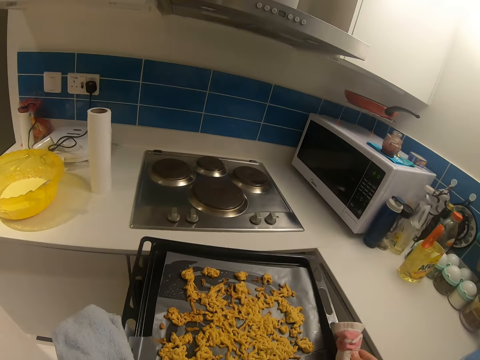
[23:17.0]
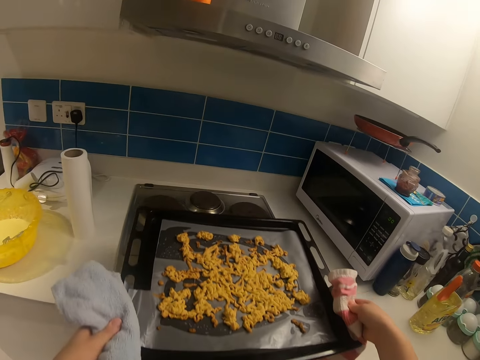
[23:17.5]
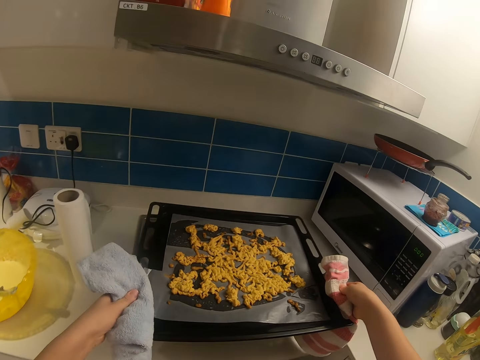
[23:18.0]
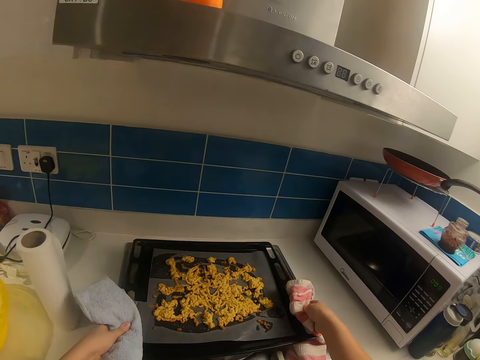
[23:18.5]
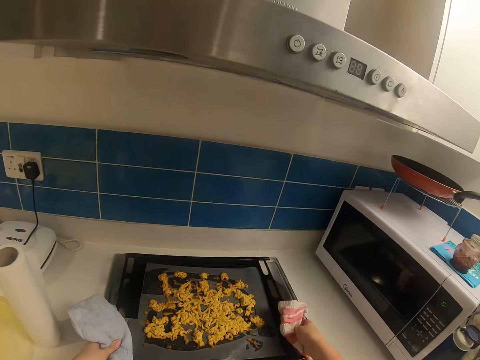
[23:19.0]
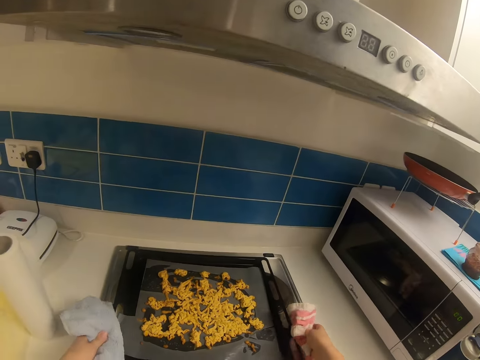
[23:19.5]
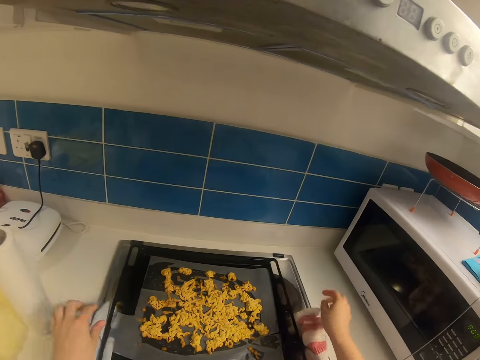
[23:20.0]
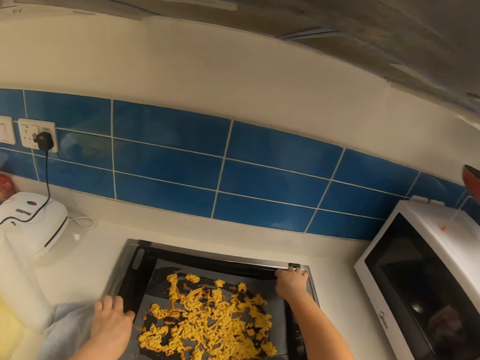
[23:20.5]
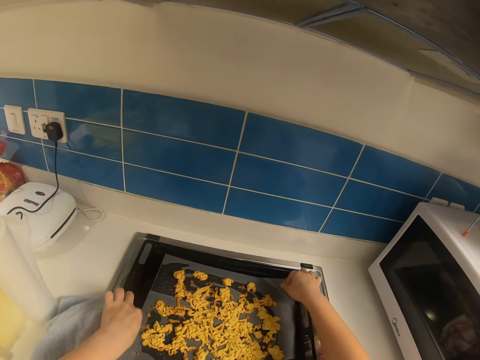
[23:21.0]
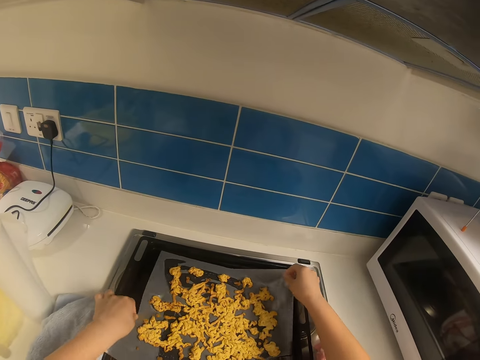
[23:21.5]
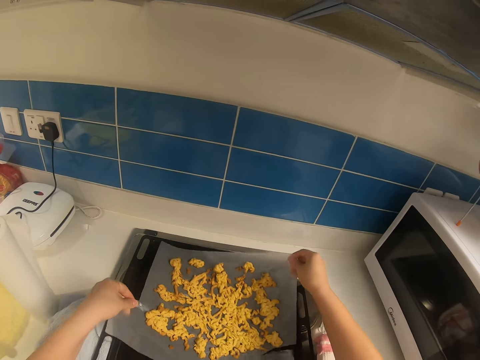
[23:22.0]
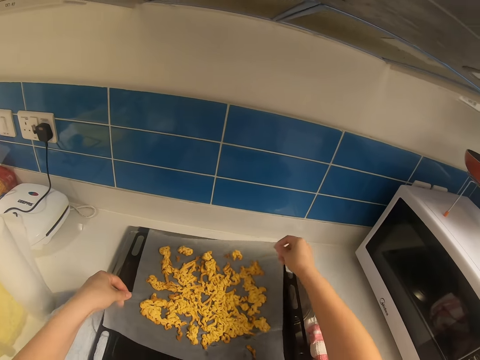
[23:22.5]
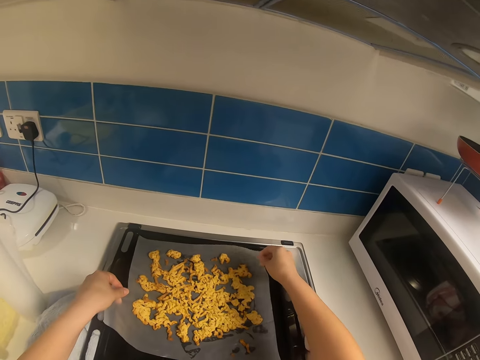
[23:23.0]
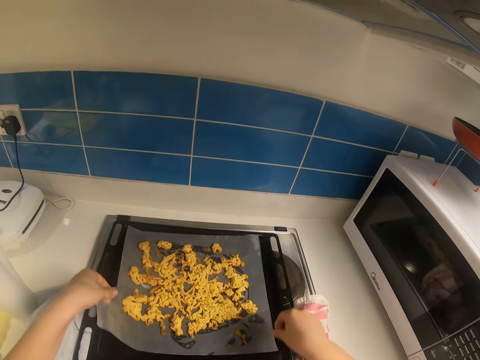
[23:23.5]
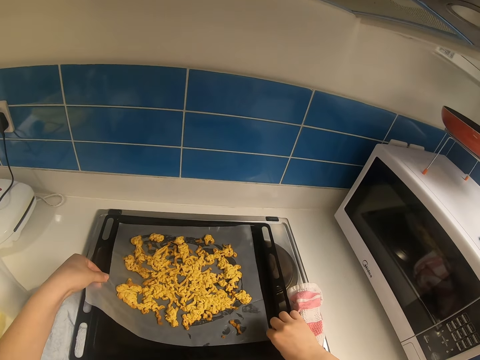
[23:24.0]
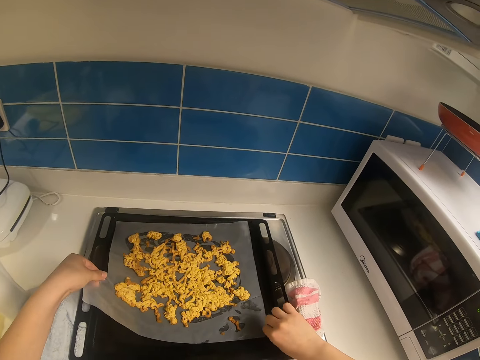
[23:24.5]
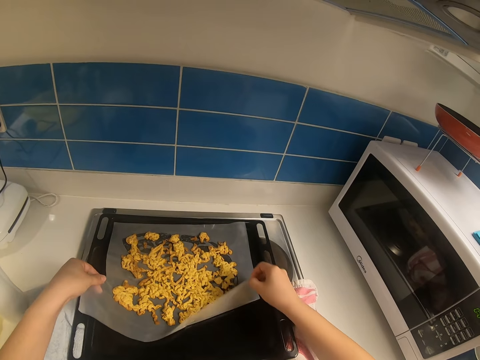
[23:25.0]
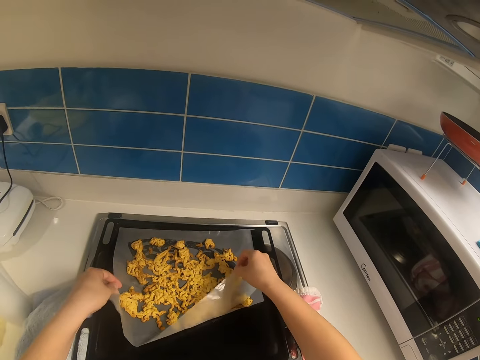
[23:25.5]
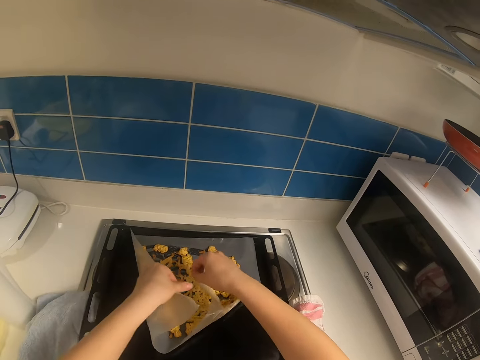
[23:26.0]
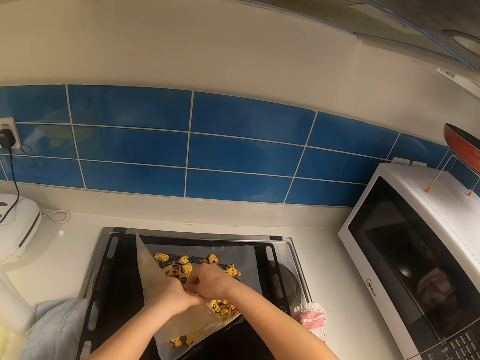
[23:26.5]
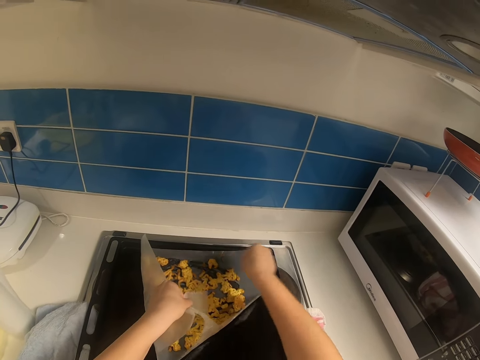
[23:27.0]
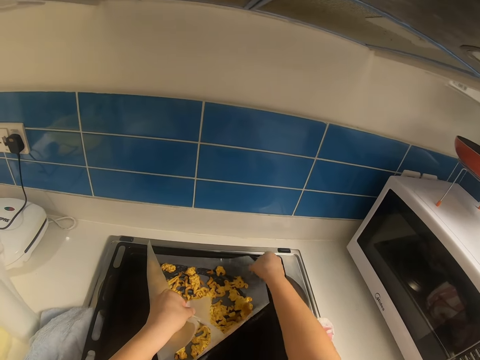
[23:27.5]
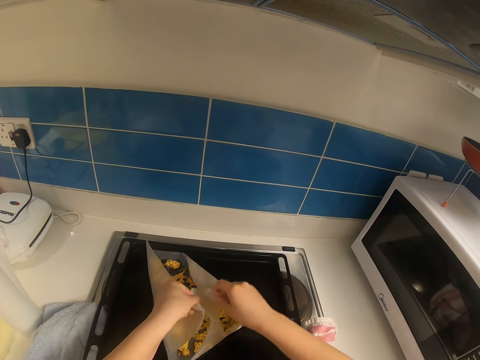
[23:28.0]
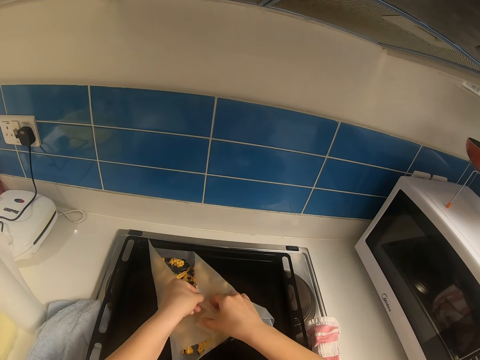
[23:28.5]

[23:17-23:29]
The camera wearer puts the tray on the cooker. They pick the nylon or polythene paper of pasta in the tray. They put the polythene paper on the tray. They fold the polythene paper.

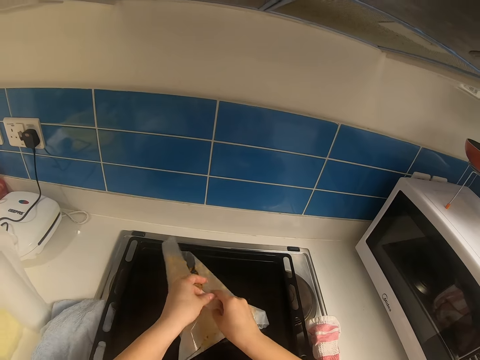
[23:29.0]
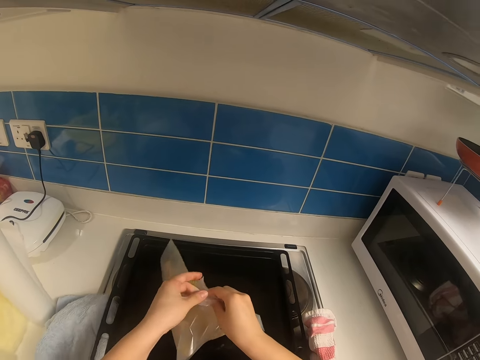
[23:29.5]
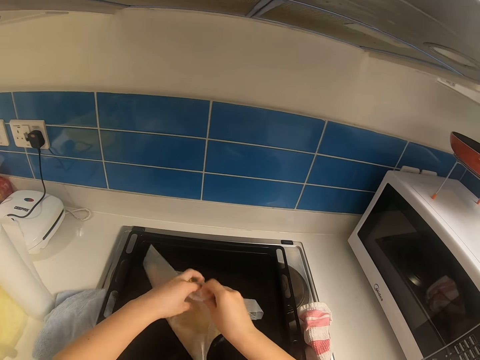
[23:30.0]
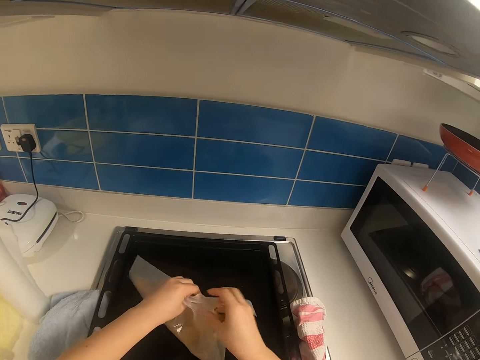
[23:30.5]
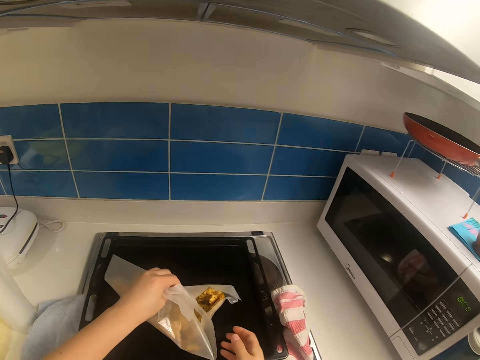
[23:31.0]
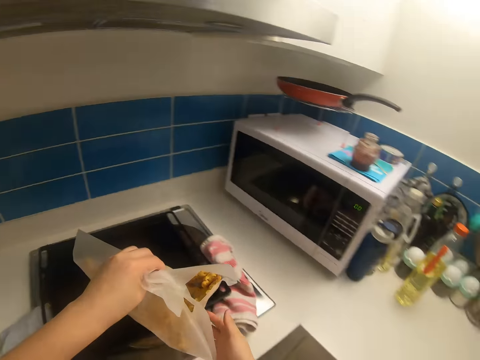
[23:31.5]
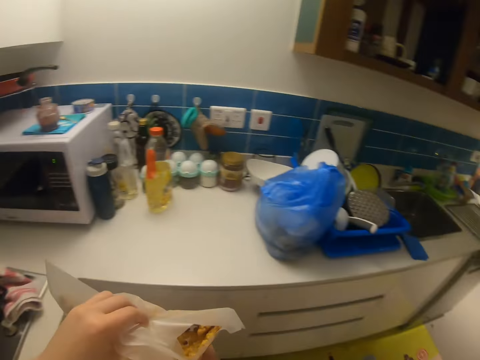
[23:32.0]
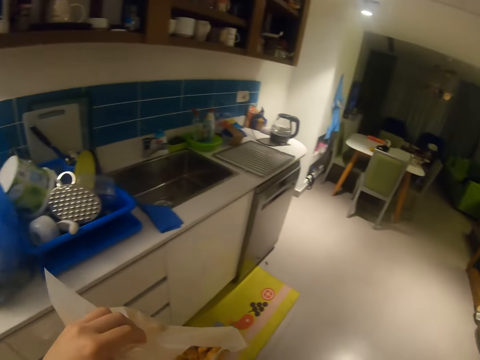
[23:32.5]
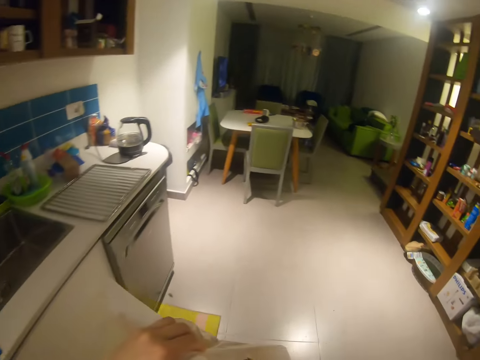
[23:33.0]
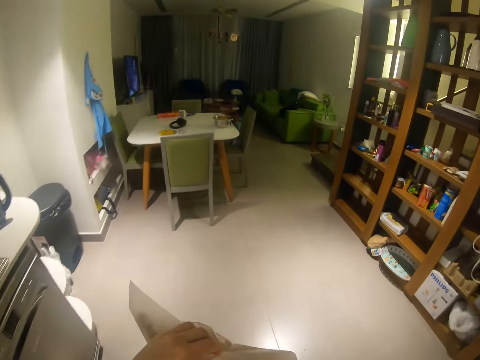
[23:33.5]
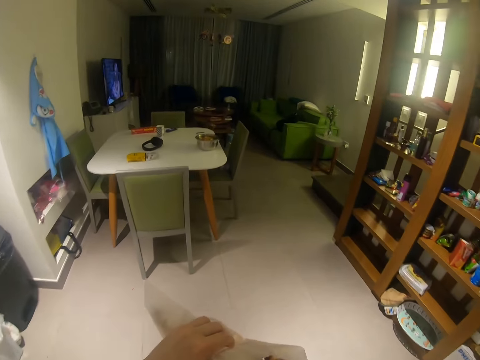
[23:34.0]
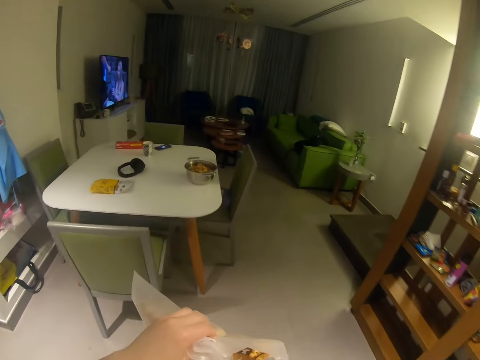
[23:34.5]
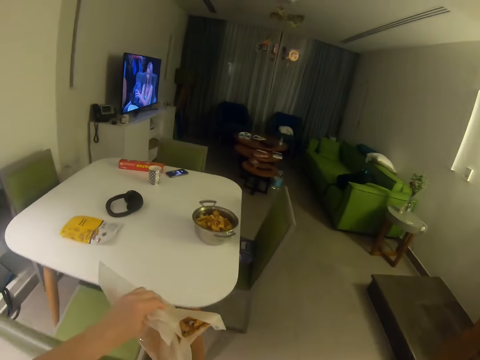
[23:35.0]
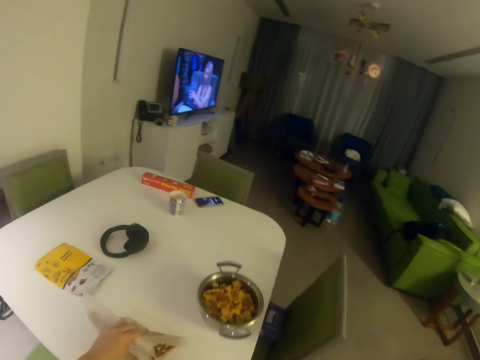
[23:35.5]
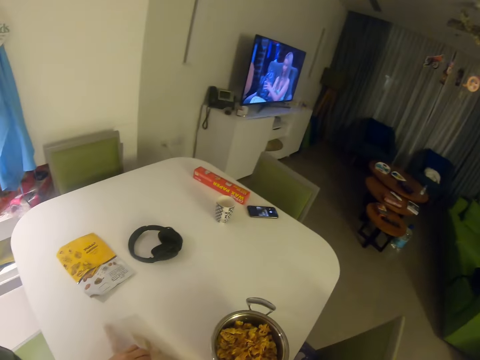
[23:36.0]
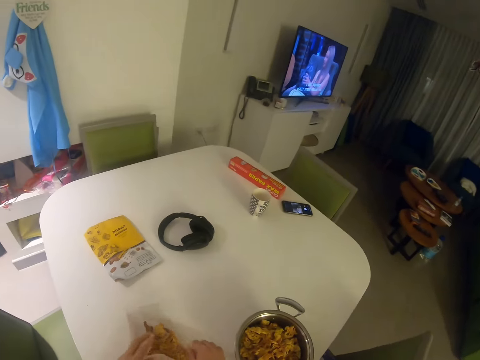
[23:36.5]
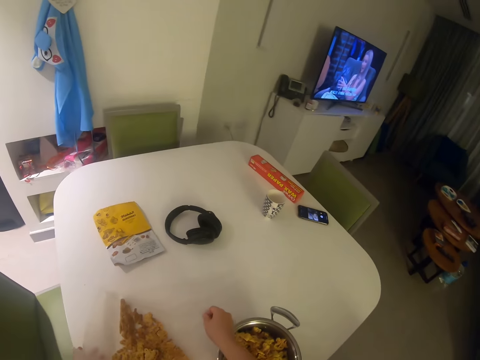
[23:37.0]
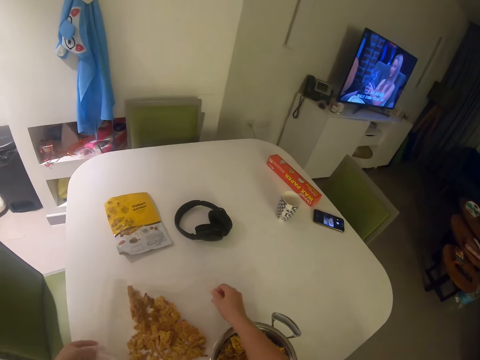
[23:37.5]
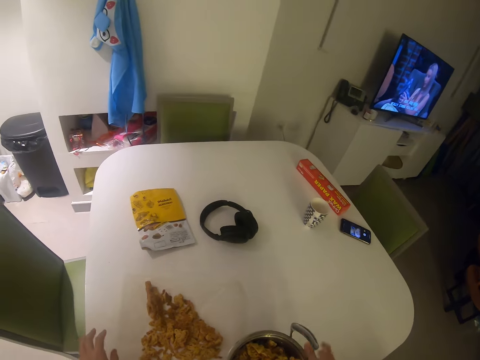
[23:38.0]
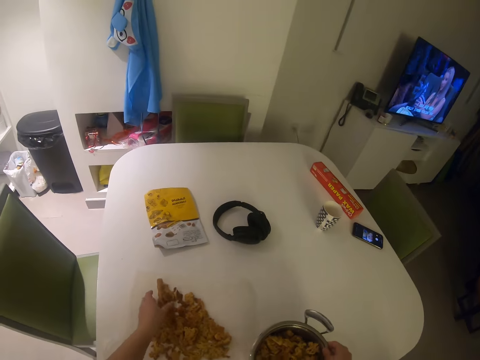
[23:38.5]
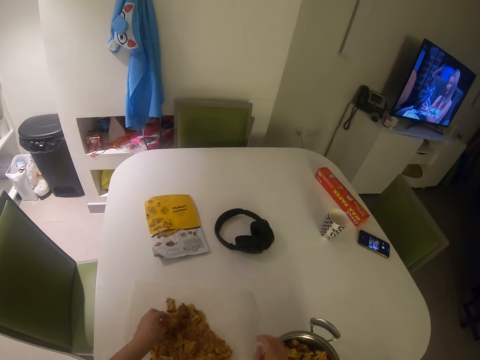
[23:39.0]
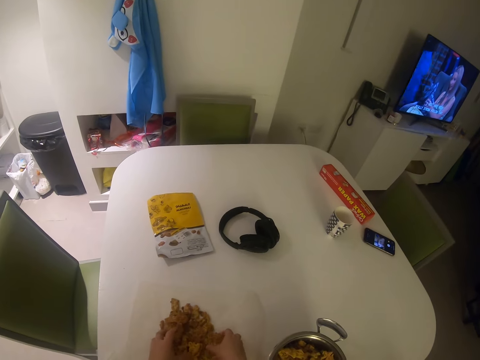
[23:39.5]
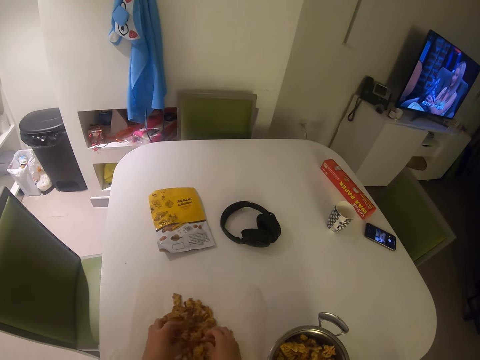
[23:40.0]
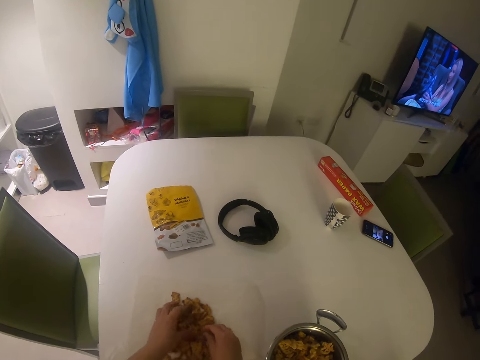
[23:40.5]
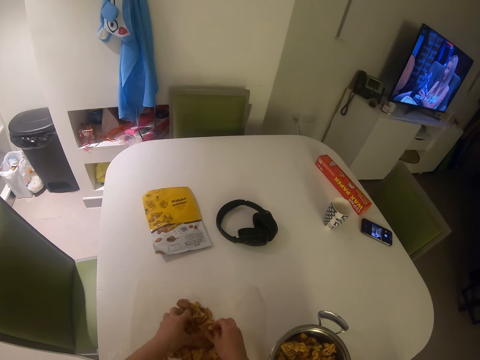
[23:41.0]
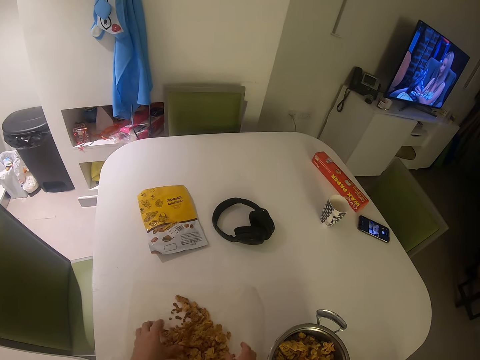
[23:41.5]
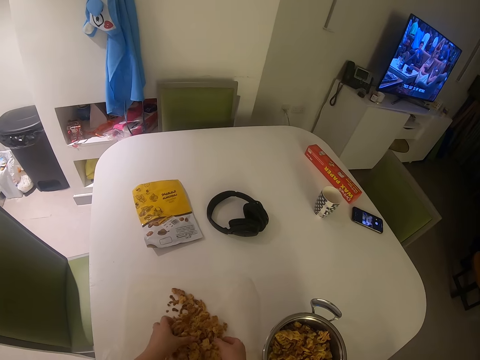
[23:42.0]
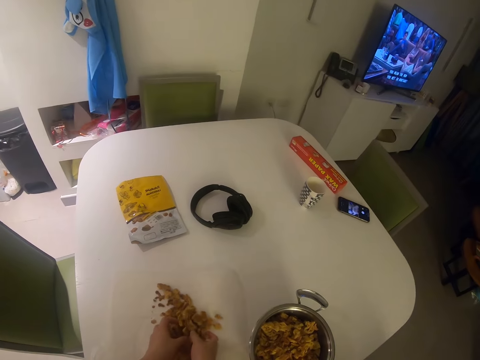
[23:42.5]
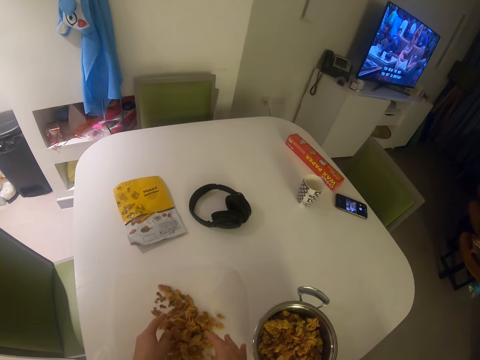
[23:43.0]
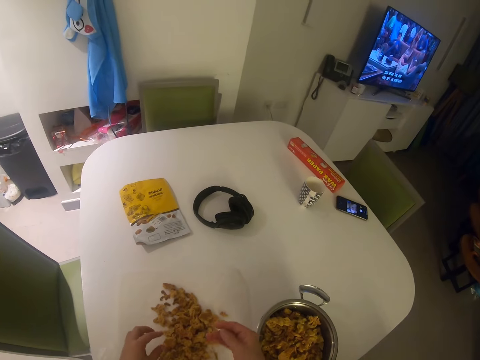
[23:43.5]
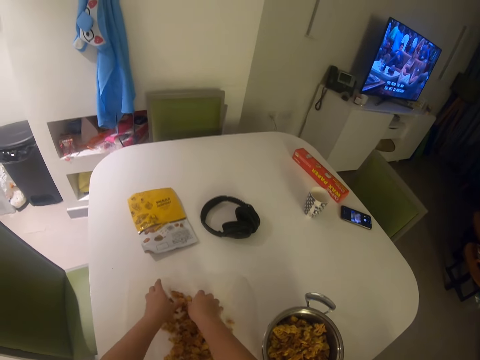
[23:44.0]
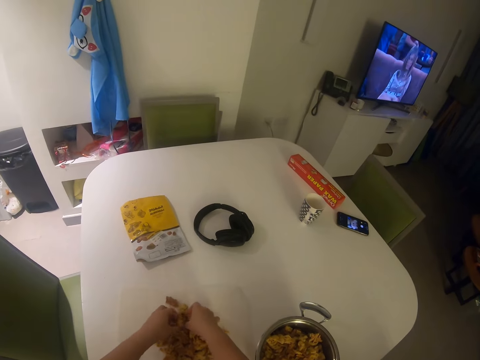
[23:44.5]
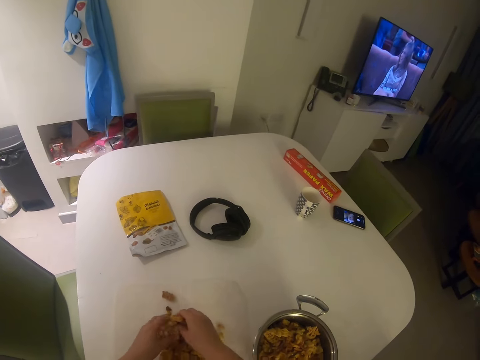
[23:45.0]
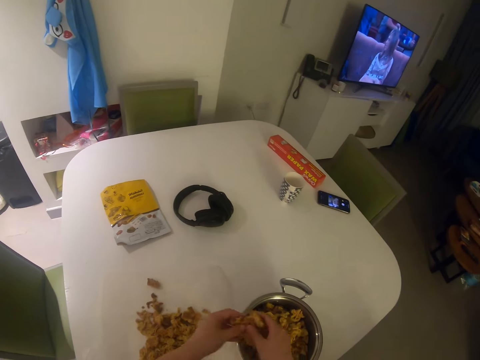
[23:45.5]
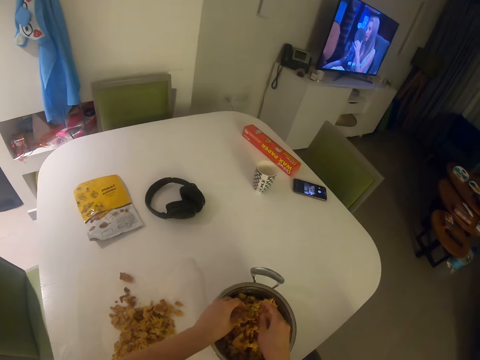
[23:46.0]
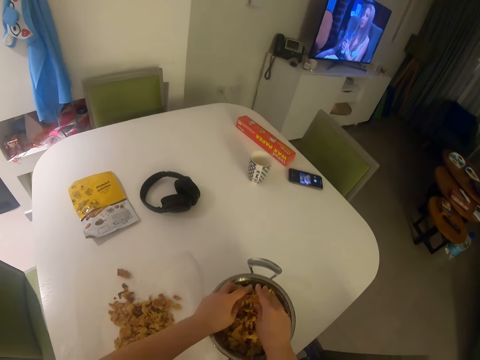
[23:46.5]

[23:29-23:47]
The camera wearer lifts the polythene paper or nylon. They walk towards the dining table with the nylon. They drop the nylon of pasta on the table. They open the polythene paper and move the polythene paper. They move the pot. They touch something. They put the pasta into a bowl. They pick something. They put something in the pot.
